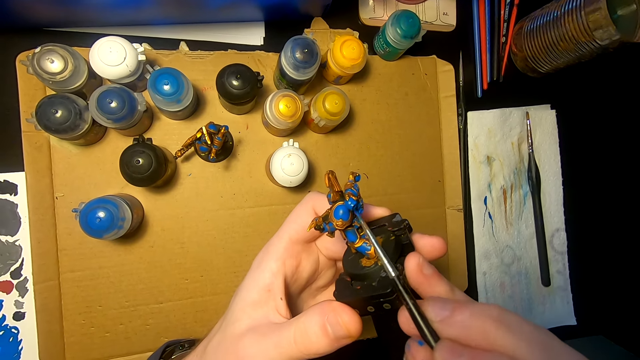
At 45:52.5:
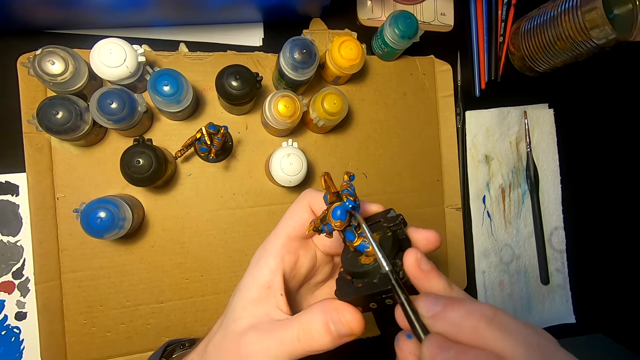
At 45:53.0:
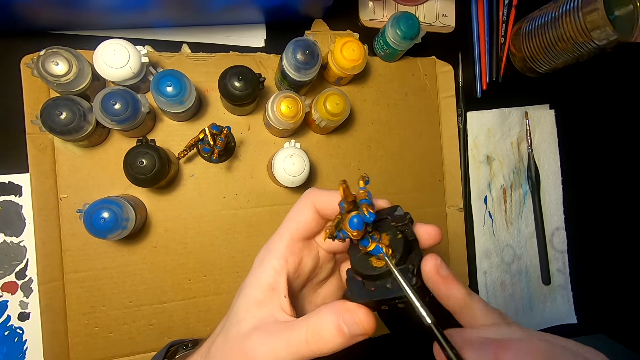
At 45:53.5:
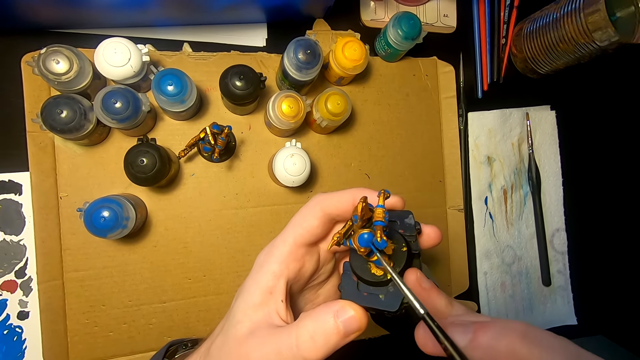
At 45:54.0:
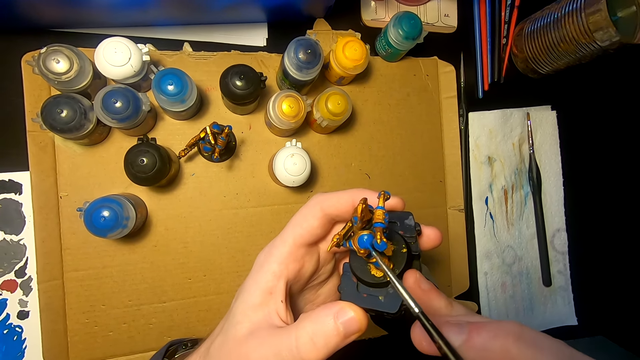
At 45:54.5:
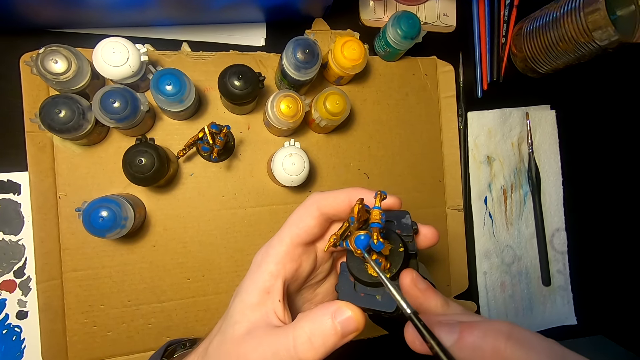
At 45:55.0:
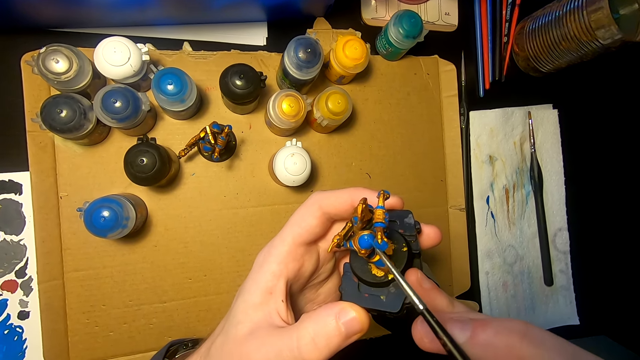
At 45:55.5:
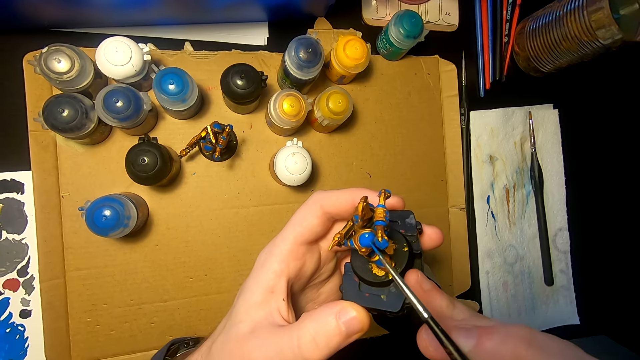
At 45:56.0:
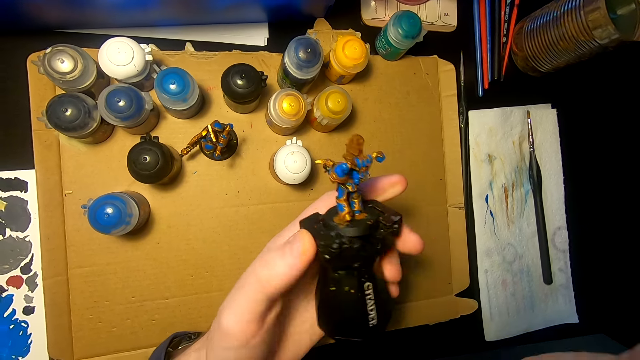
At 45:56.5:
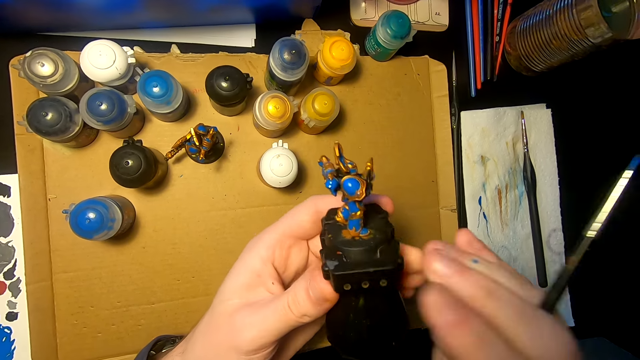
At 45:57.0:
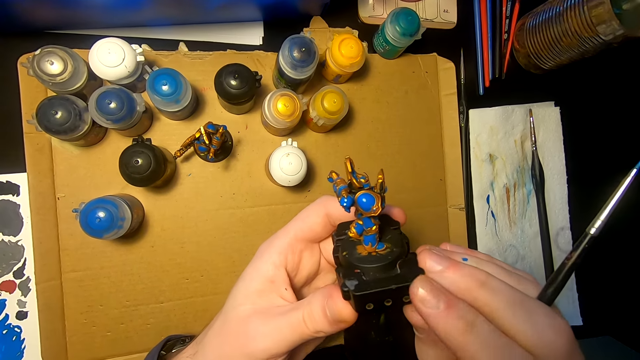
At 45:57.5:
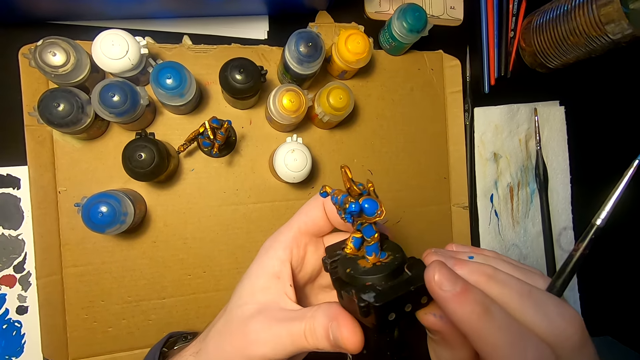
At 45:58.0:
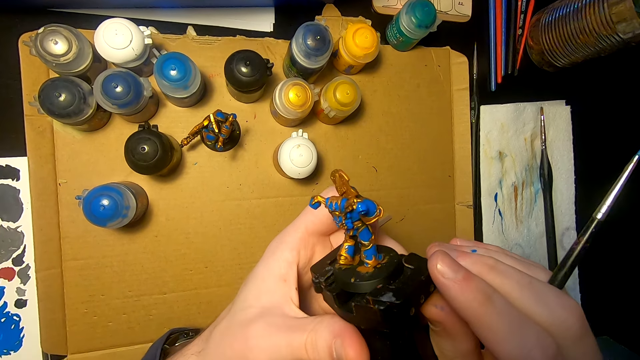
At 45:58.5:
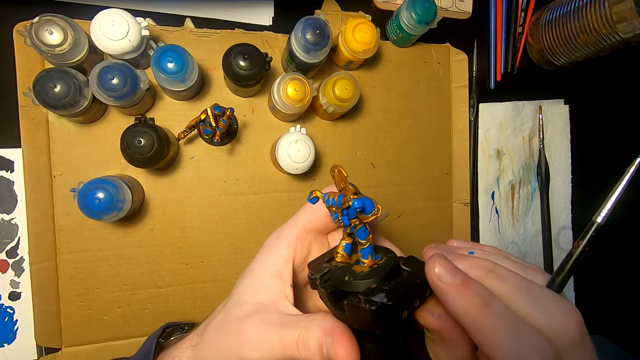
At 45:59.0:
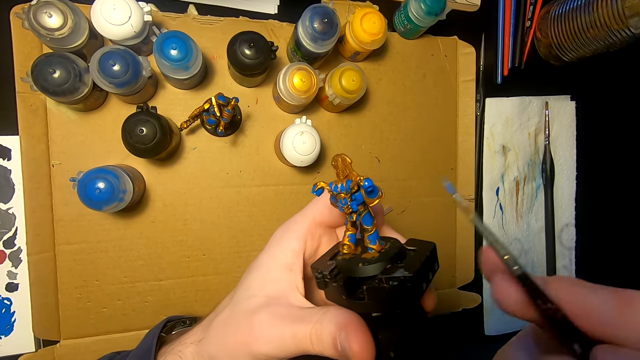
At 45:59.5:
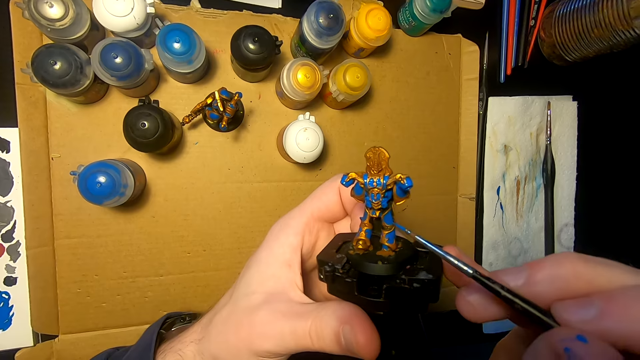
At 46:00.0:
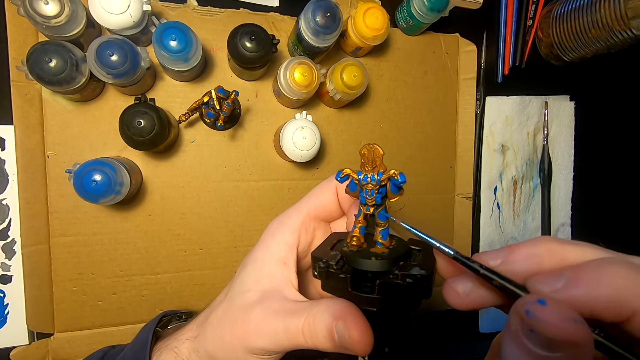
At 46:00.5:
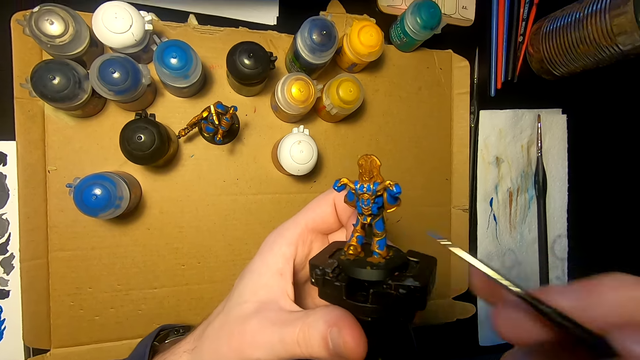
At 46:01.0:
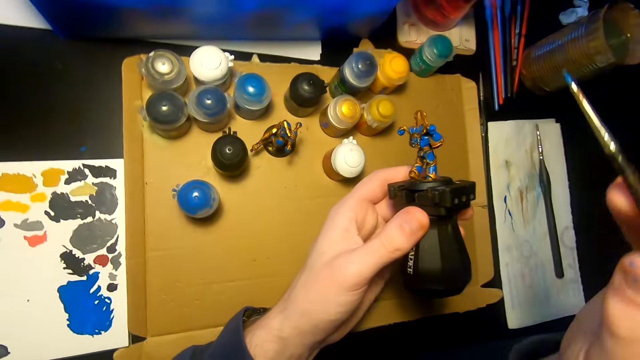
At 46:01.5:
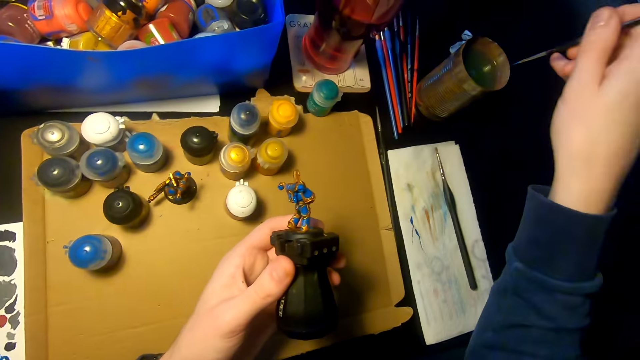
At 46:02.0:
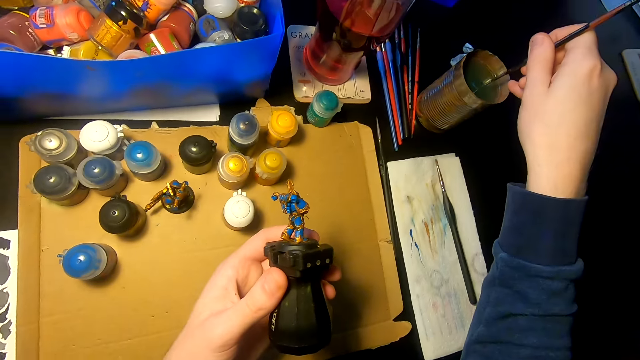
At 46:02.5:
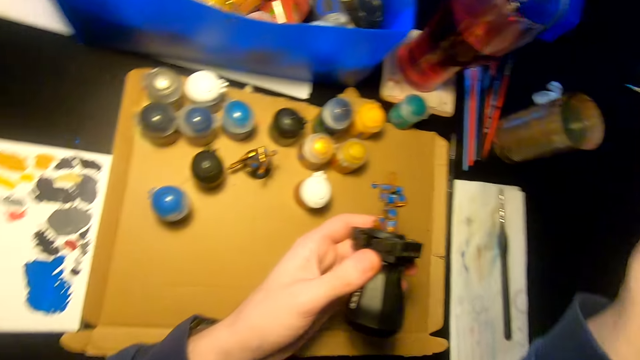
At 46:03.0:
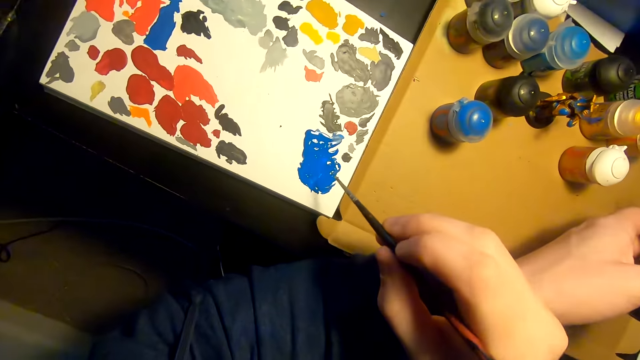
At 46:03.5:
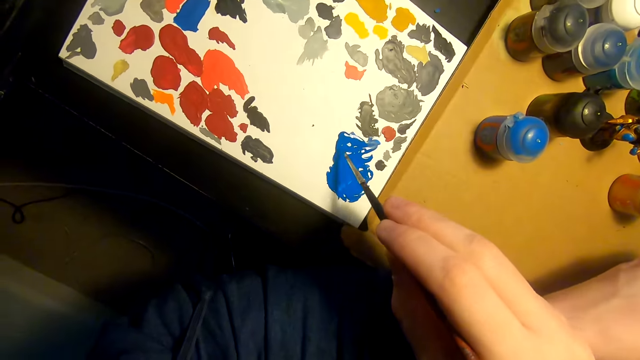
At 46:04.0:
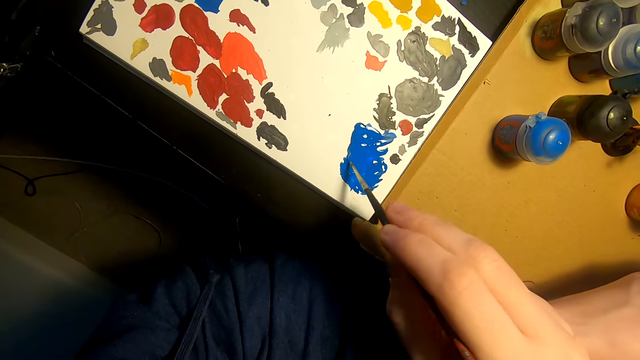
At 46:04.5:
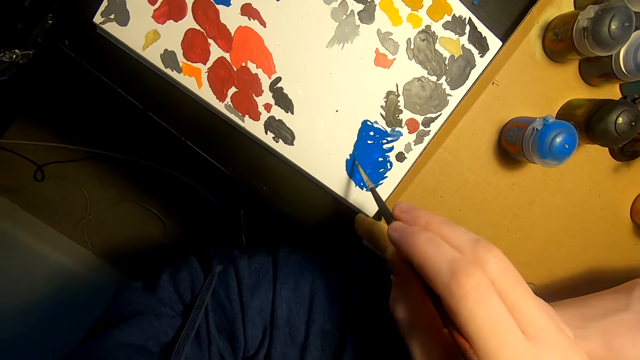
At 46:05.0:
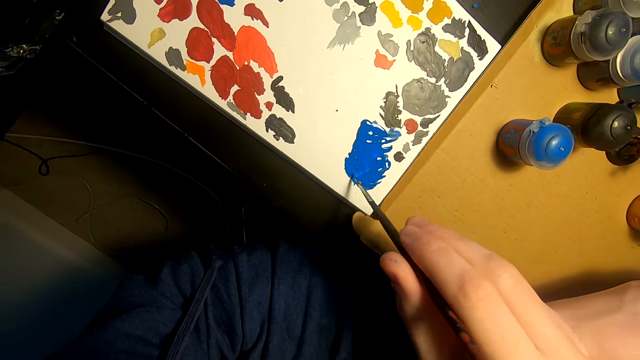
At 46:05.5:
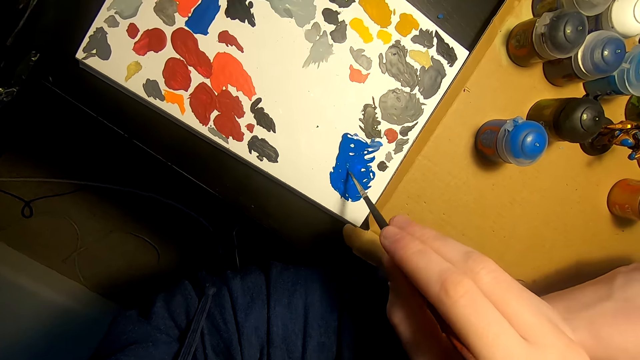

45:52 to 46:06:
The camera wearer paints a figurine with a paintbrush. They turn the sculpture and look at the sculpture. They move the pen brush and paint the sculpture with the pen brush. They lift the pen brush and dip the pen brush on the water. They move the right hand and rub the pen brush on the paint.

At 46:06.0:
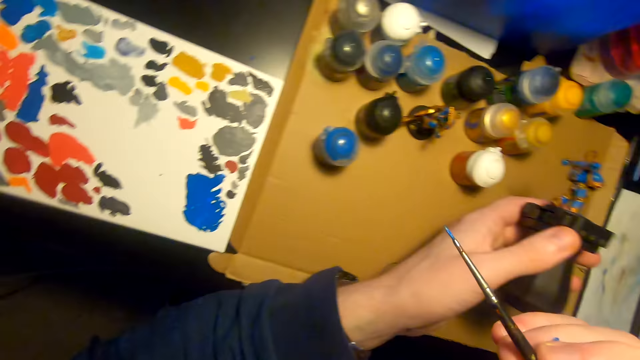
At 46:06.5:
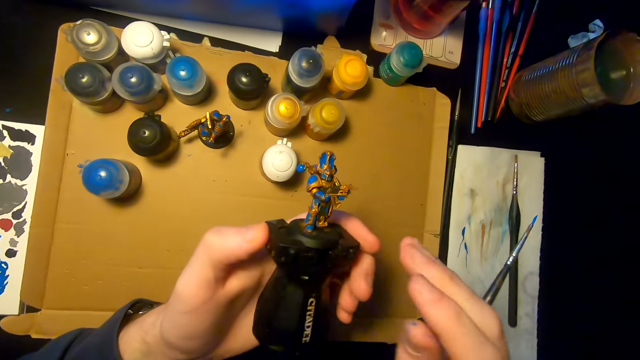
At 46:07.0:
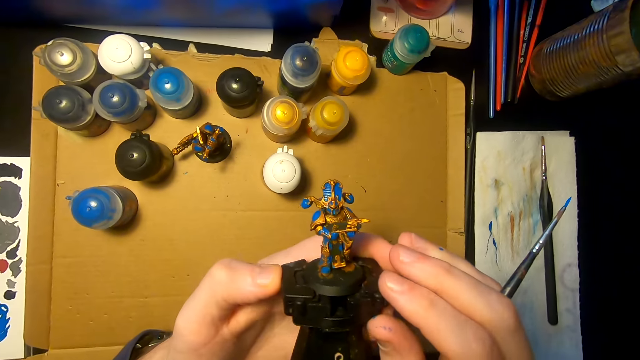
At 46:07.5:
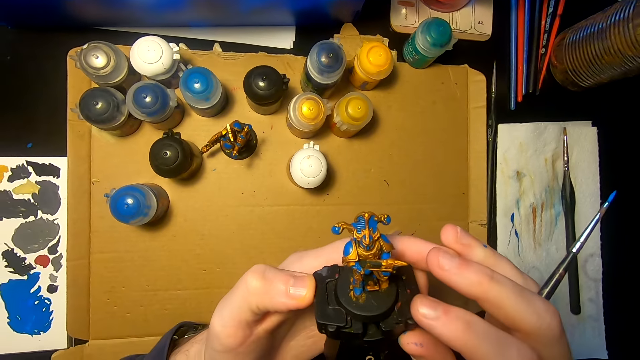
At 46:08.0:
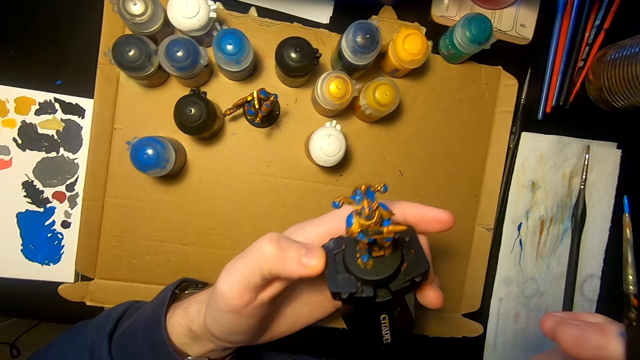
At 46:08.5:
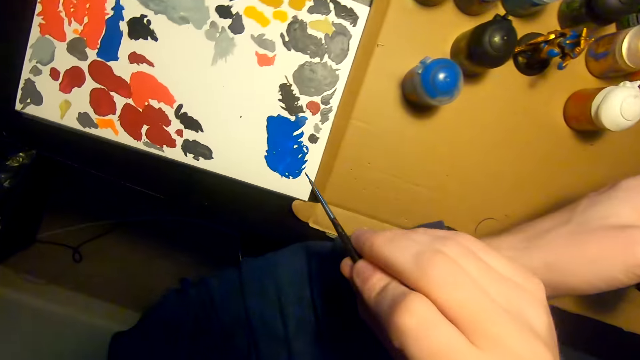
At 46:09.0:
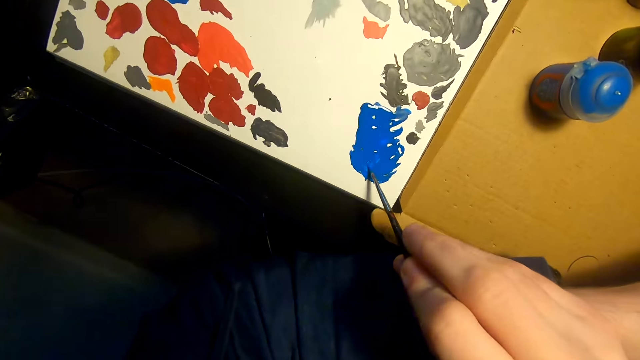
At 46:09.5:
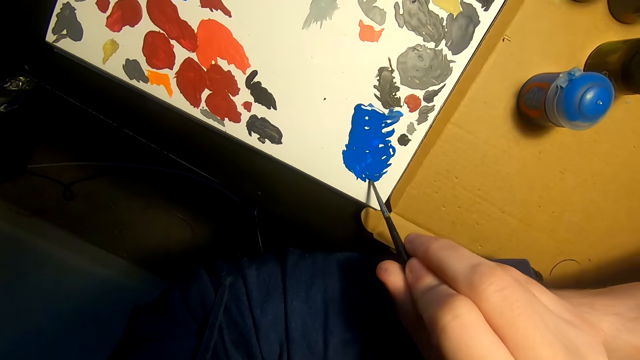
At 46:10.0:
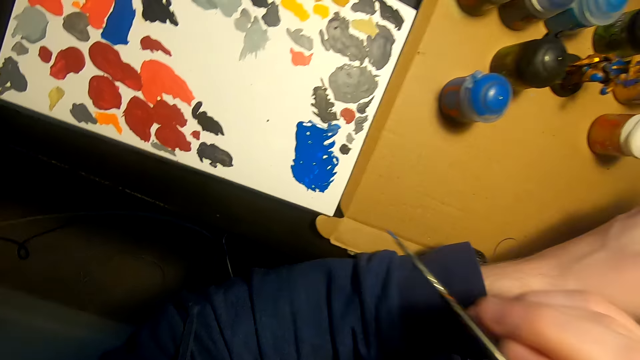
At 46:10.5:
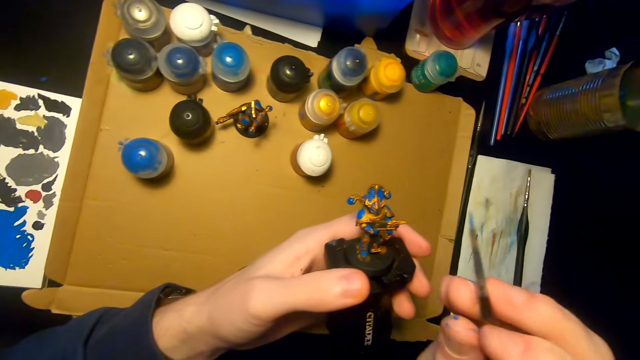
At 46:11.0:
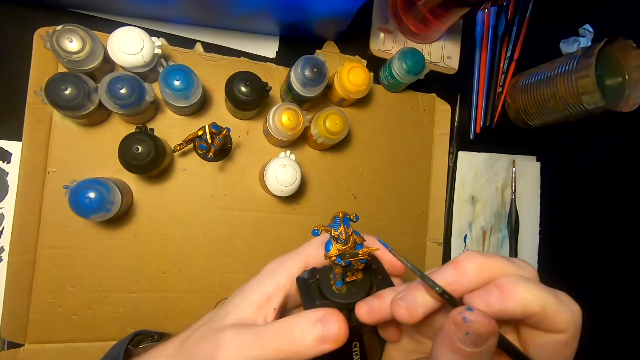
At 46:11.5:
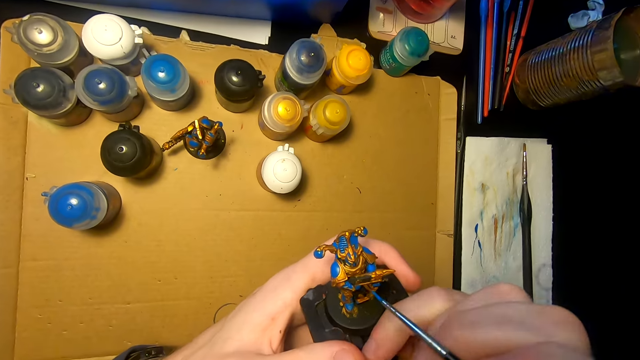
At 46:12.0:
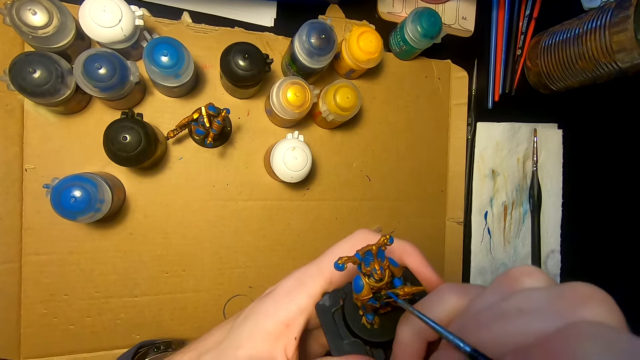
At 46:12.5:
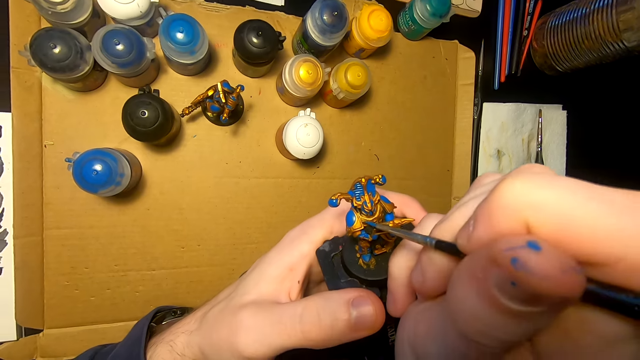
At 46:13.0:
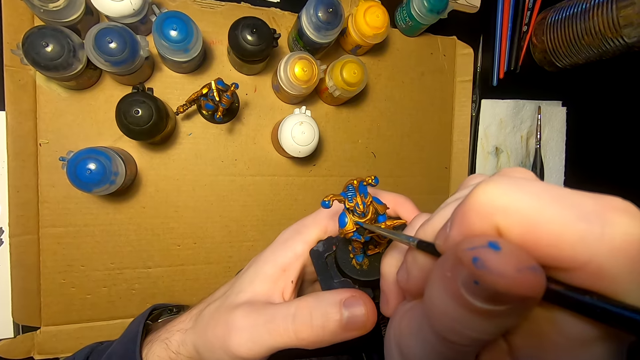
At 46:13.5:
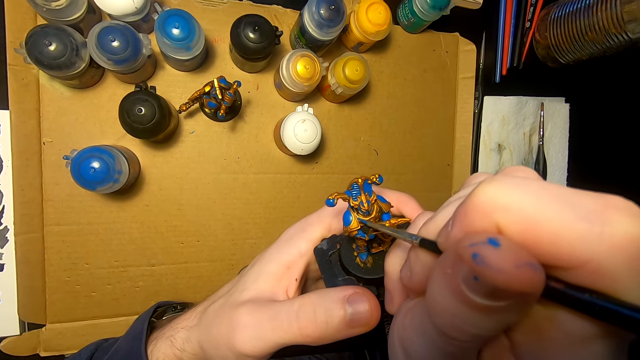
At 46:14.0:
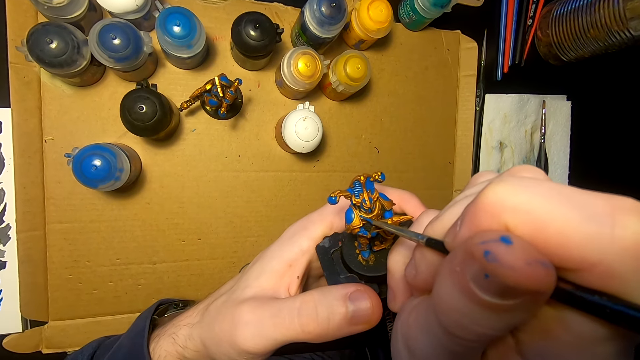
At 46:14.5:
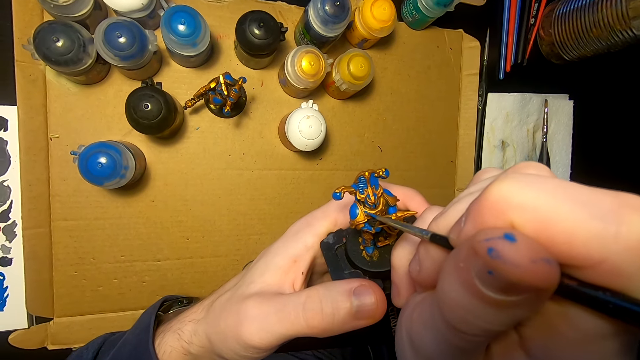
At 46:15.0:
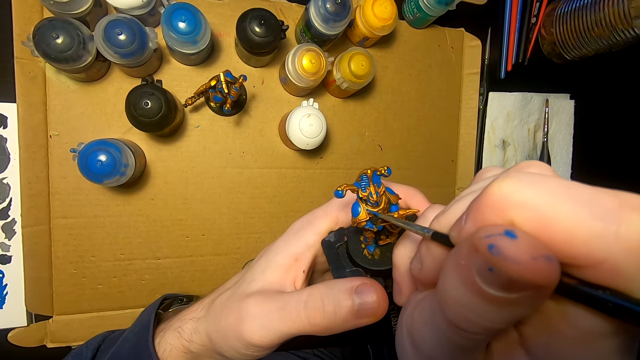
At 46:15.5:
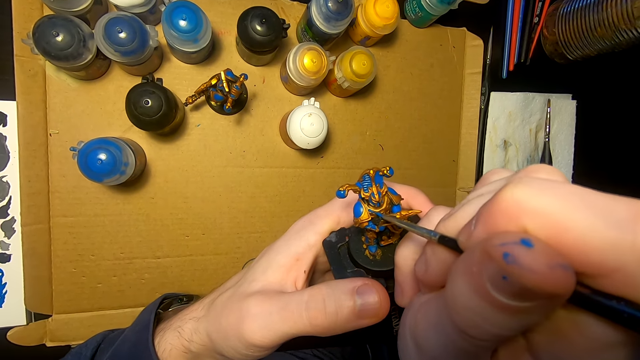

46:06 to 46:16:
The camera wearer lifts the pen brush, looks at the sculpture, moves the right hand, and rubs the pen brush on the paint. They move the right hand and paint the sculpture with the pen brush.
